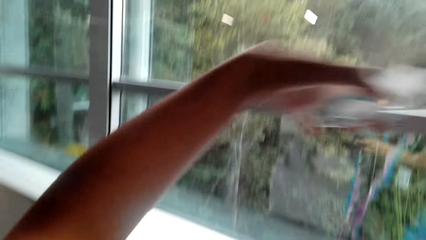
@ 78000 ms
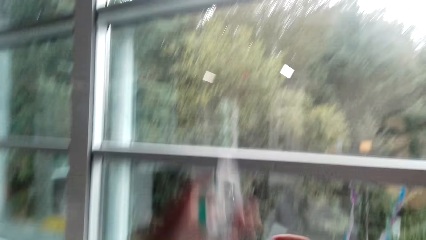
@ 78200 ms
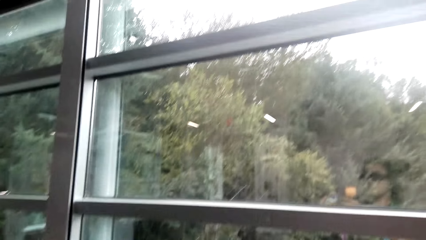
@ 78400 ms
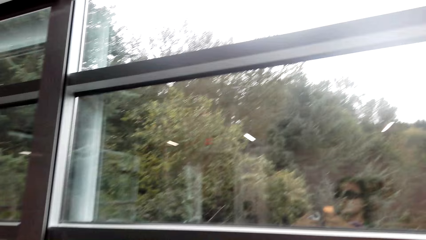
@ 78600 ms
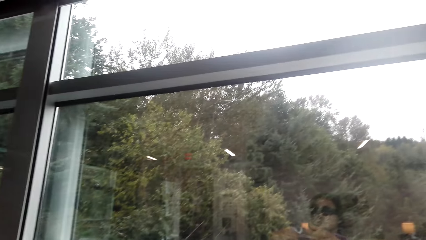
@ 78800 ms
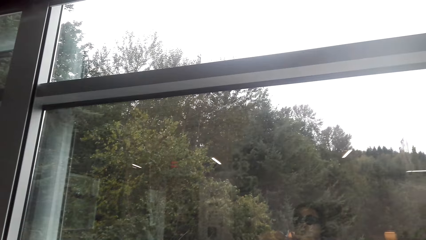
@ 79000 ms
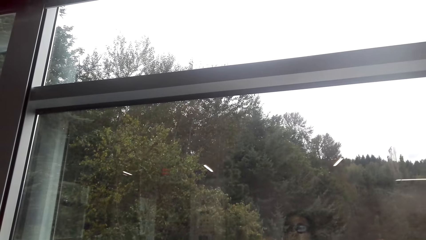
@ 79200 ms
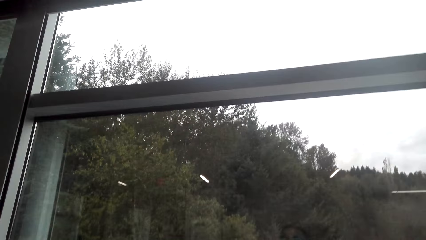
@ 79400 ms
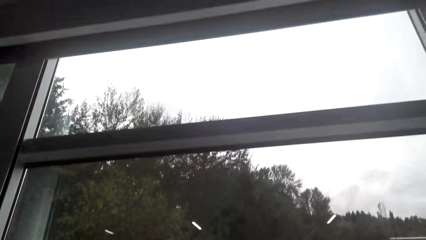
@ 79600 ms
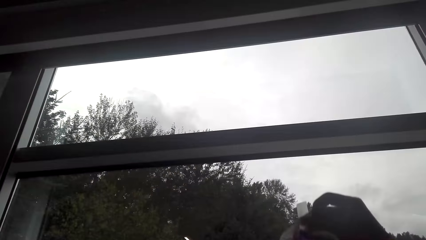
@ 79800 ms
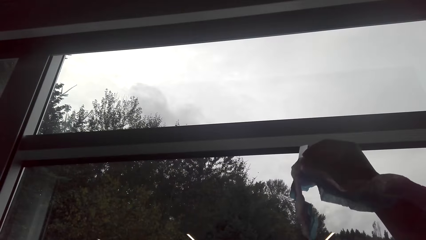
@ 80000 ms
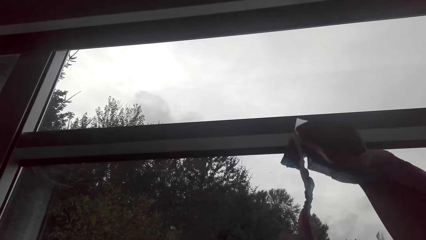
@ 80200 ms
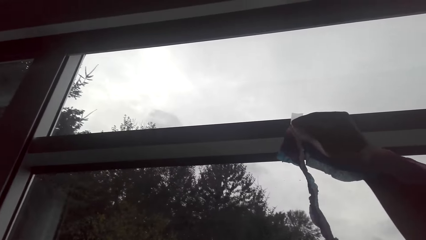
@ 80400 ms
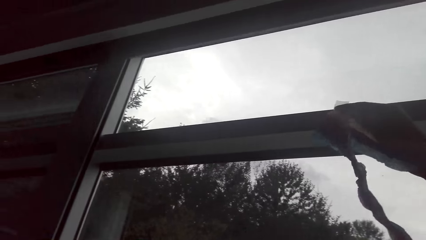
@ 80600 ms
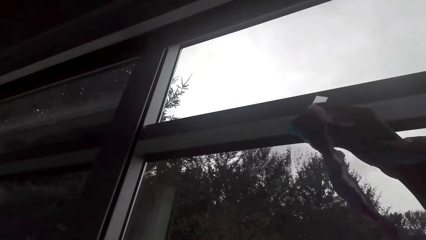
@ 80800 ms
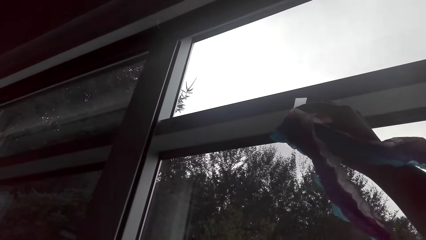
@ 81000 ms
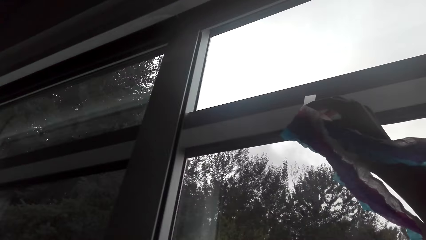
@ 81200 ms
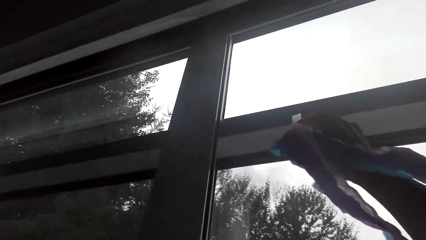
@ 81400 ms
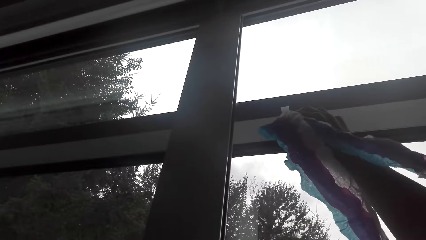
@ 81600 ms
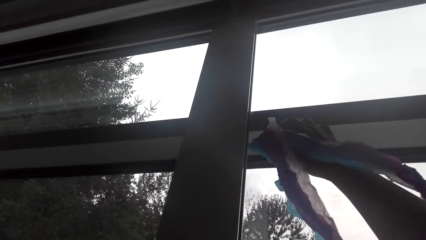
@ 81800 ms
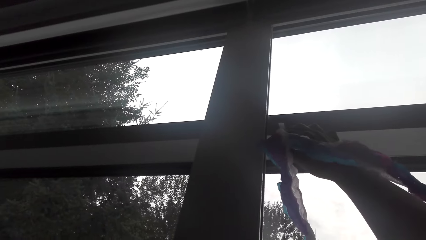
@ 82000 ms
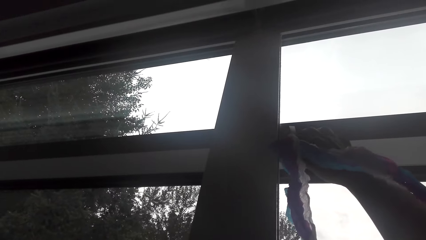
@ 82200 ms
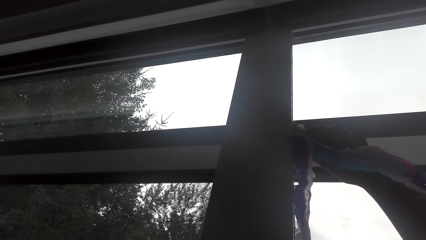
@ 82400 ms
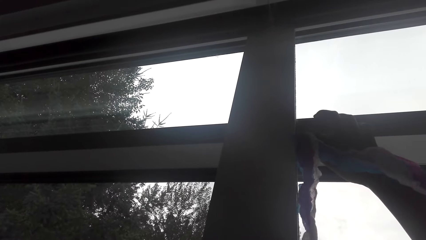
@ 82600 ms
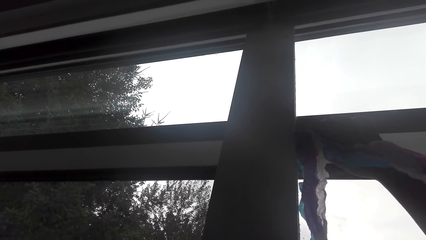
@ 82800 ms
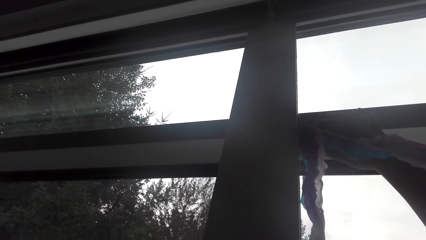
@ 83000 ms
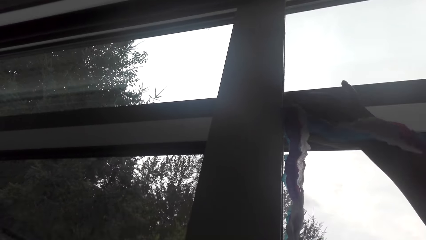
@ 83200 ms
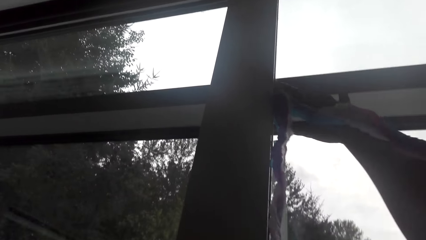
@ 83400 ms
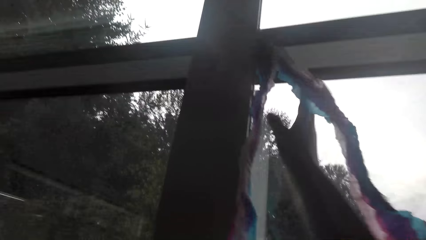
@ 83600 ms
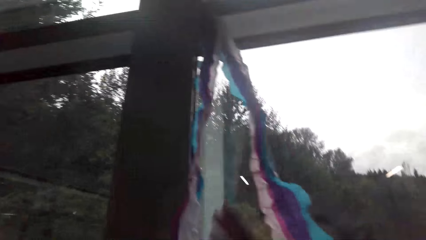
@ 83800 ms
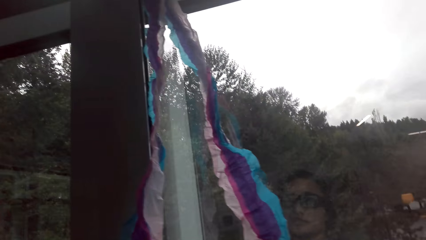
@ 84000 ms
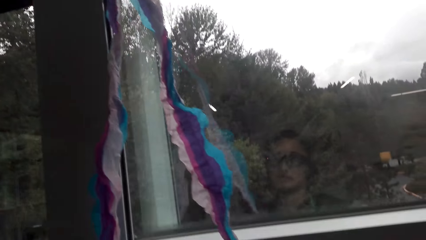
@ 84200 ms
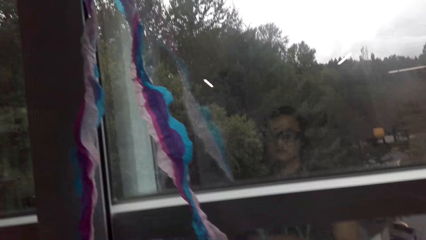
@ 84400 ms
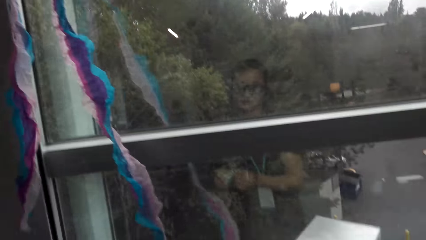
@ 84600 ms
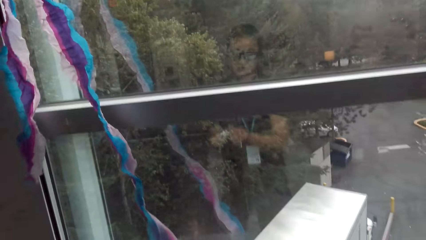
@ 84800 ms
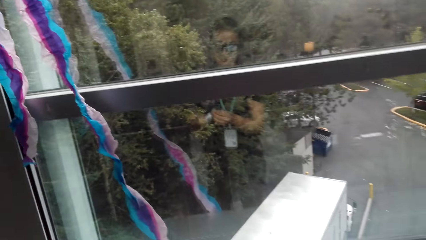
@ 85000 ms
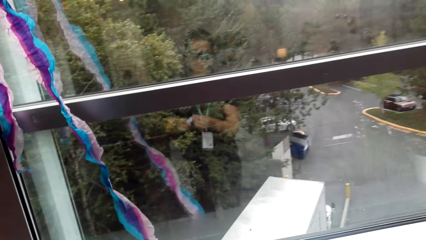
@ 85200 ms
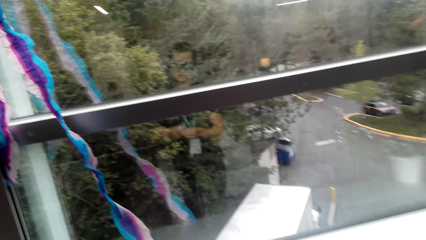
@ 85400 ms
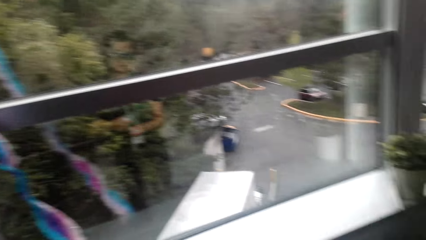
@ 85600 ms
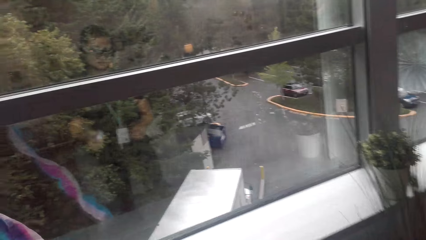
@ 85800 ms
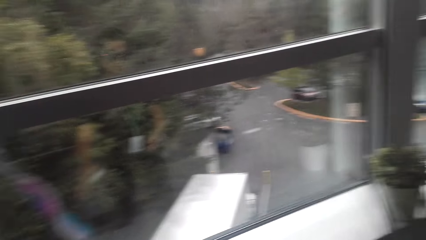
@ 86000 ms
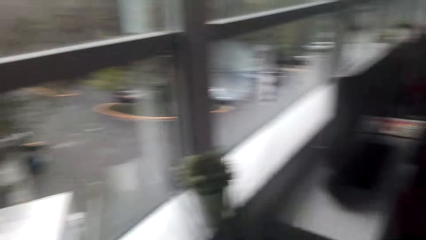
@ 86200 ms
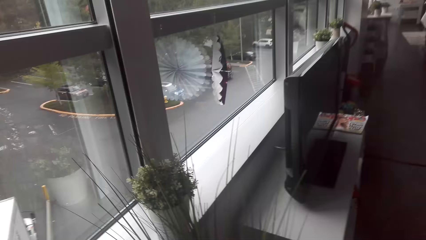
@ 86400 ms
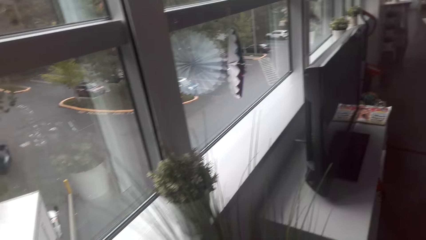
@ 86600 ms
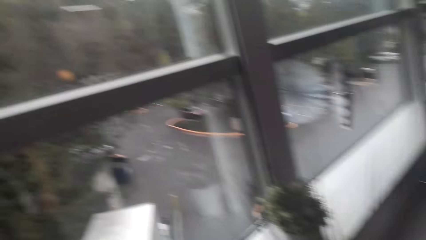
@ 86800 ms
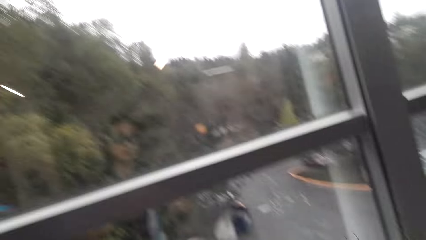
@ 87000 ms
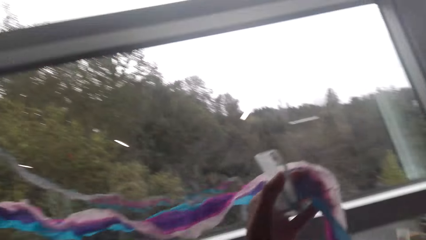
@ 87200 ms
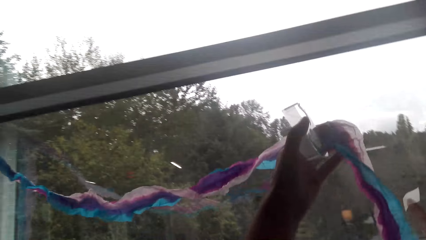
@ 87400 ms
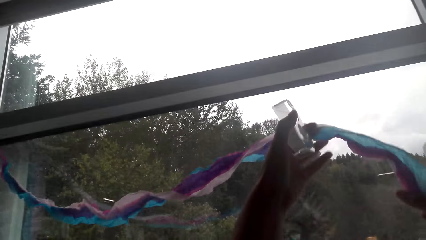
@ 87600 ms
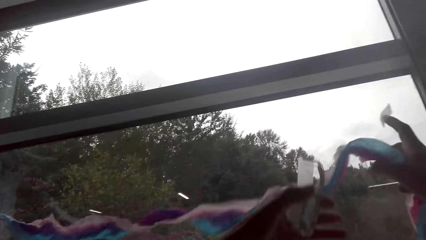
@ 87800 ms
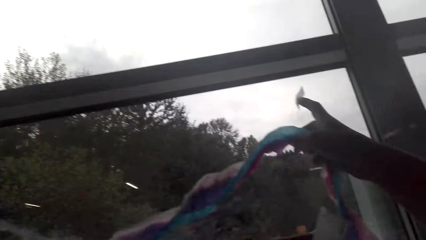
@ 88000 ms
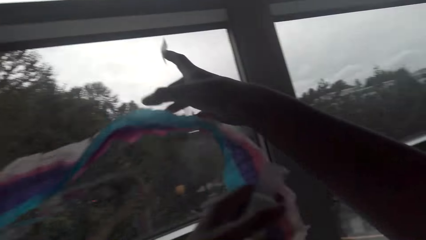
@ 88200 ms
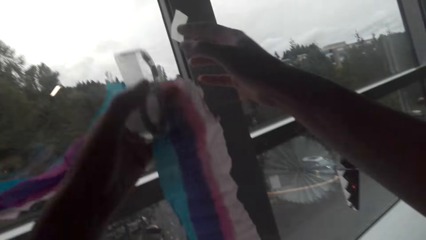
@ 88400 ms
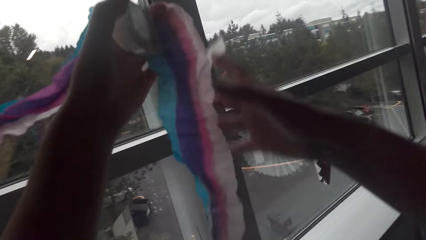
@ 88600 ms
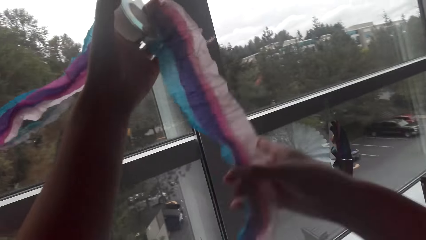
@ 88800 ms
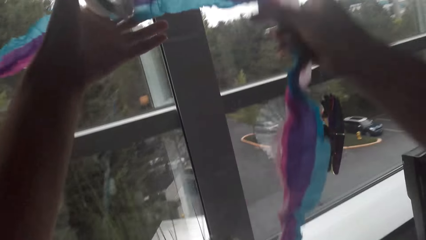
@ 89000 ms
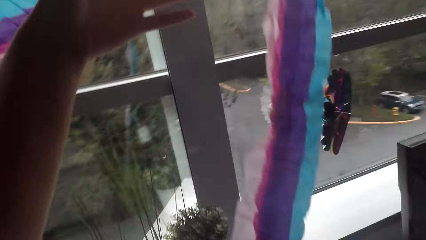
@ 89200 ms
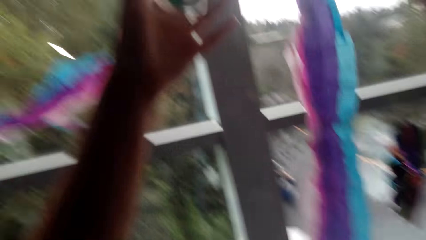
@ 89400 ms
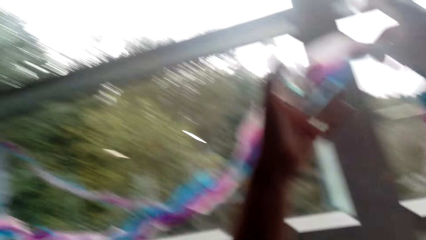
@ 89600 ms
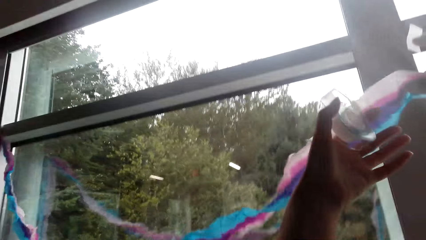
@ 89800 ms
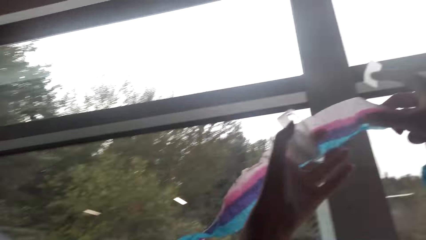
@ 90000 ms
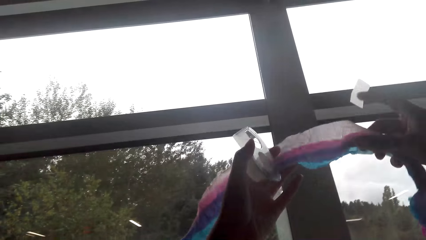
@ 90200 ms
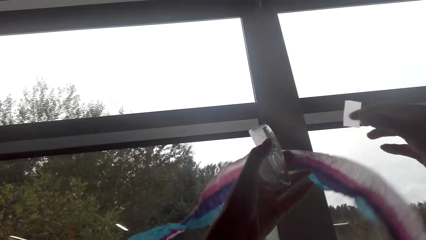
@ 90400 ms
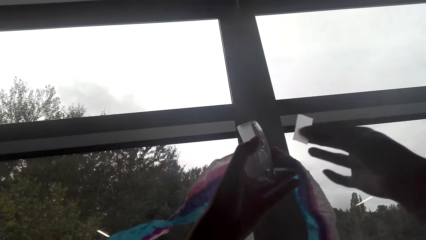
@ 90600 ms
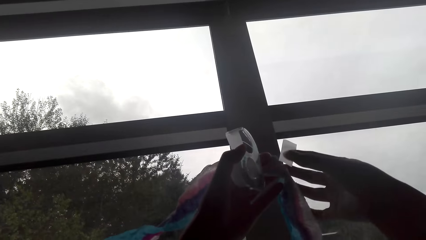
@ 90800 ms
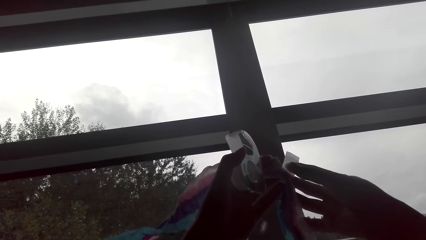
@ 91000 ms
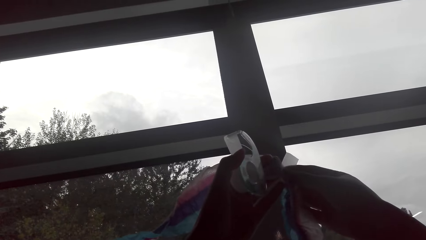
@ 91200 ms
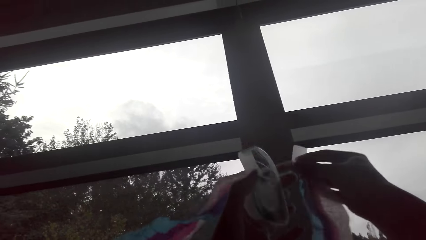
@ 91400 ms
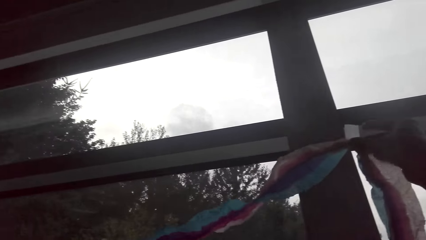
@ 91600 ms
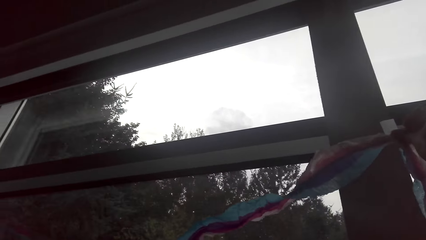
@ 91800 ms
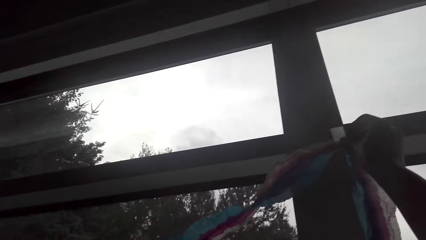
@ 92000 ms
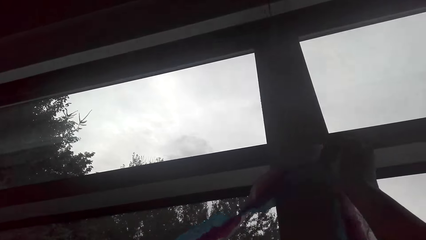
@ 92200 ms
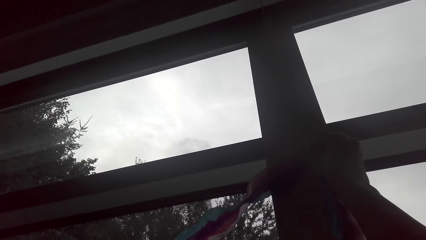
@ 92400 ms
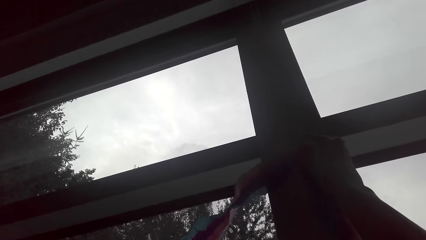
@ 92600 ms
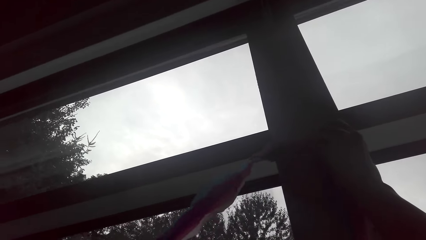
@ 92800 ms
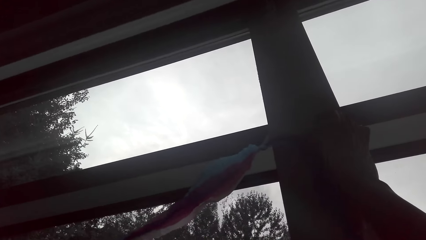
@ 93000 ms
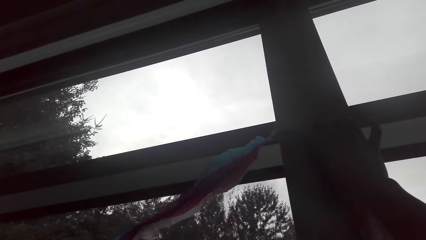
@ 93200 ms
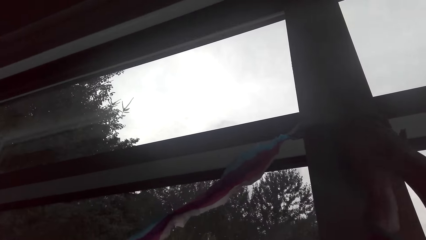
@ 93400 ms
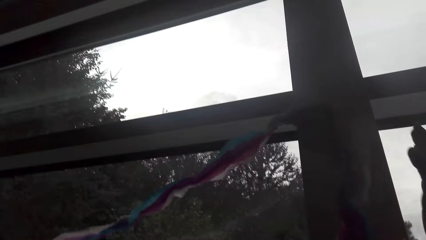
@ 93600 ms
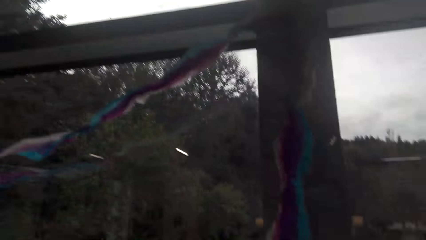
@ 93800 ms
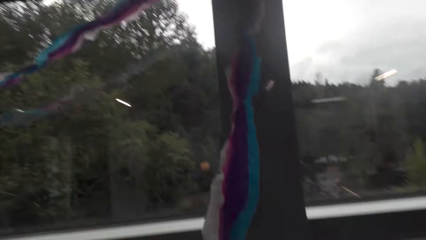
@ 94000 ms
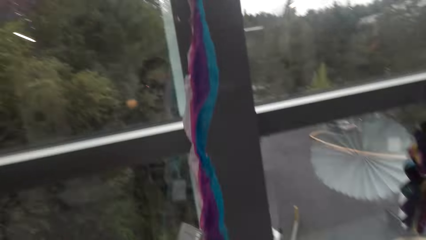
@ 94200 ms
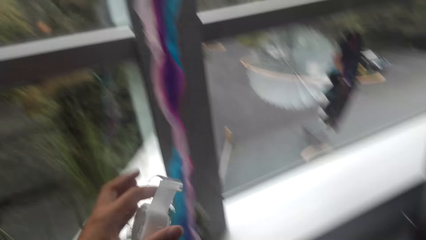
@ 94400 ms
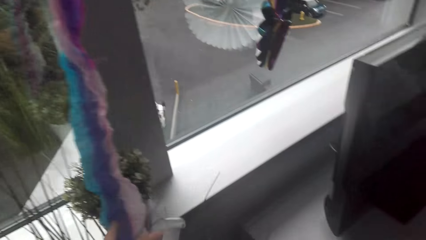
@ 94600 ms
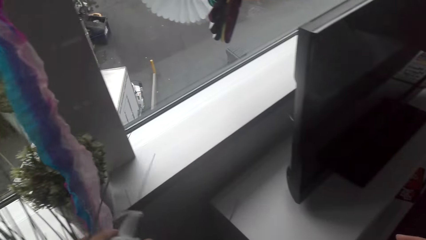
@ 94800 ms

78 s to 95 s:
The camera wearer sticks the decoration on the window frame. They cut duct tape. They pick up the hanging decoration. They stick the decoration on the window frame.
